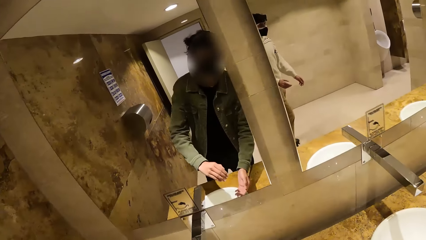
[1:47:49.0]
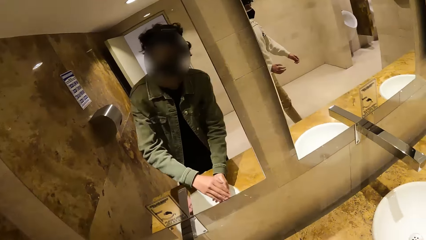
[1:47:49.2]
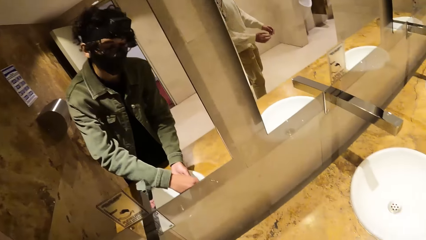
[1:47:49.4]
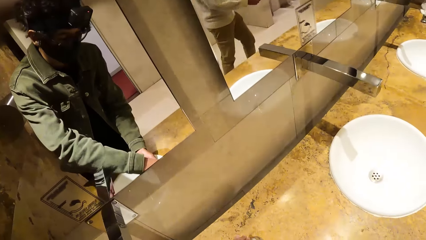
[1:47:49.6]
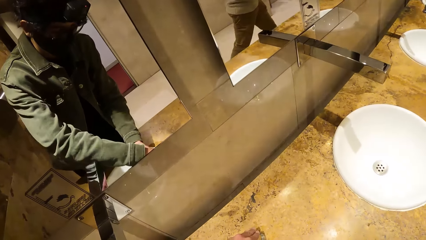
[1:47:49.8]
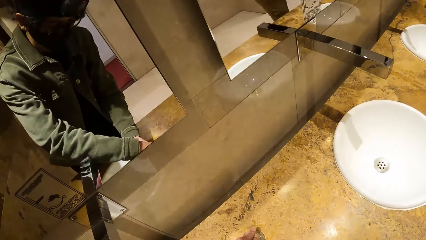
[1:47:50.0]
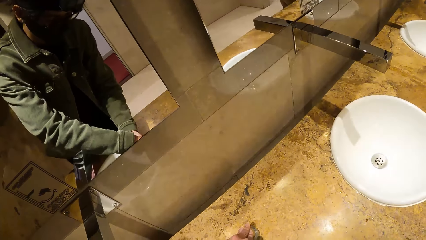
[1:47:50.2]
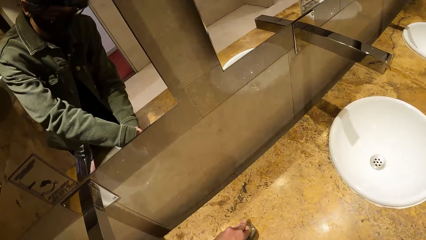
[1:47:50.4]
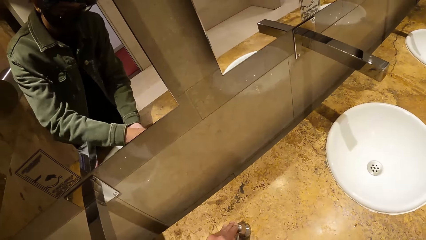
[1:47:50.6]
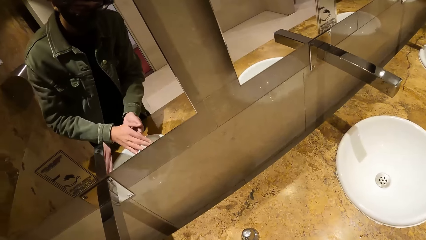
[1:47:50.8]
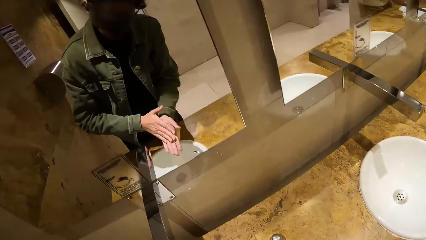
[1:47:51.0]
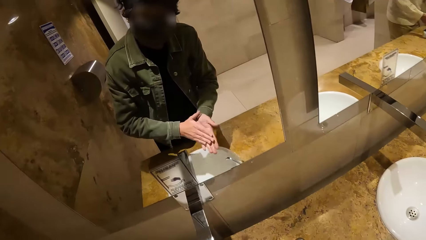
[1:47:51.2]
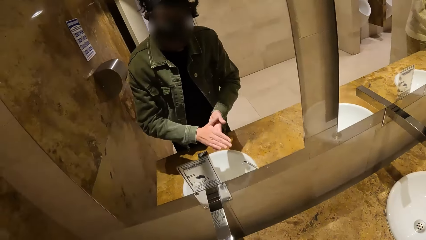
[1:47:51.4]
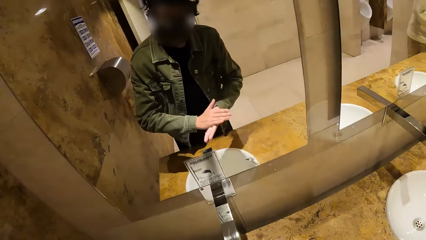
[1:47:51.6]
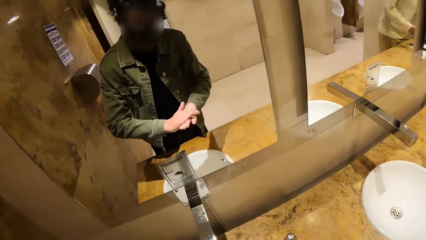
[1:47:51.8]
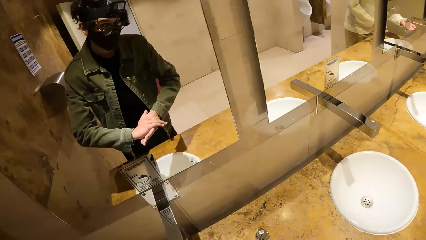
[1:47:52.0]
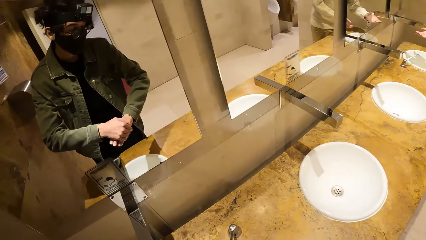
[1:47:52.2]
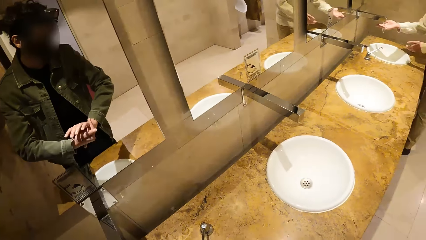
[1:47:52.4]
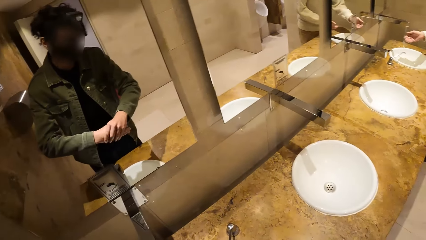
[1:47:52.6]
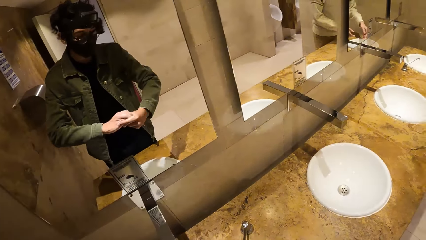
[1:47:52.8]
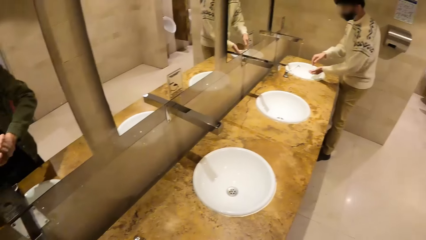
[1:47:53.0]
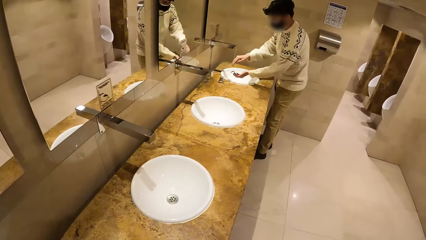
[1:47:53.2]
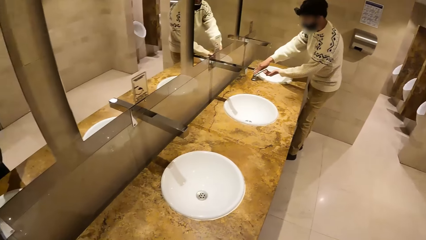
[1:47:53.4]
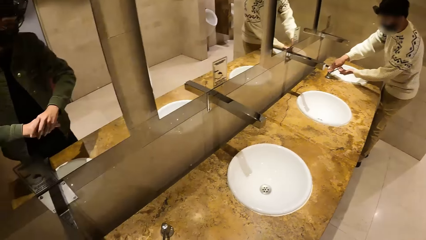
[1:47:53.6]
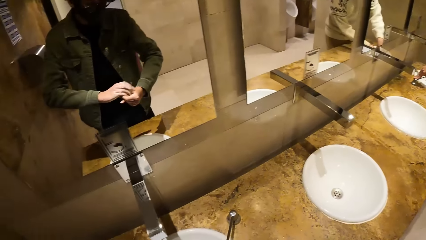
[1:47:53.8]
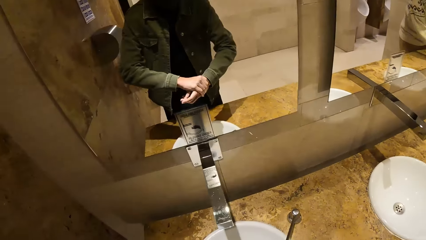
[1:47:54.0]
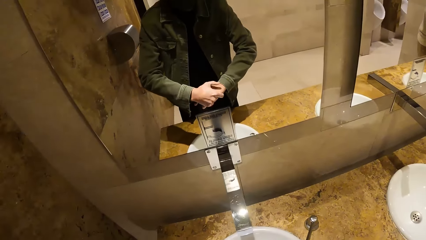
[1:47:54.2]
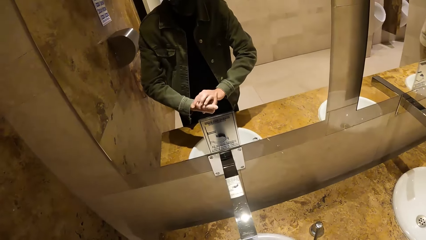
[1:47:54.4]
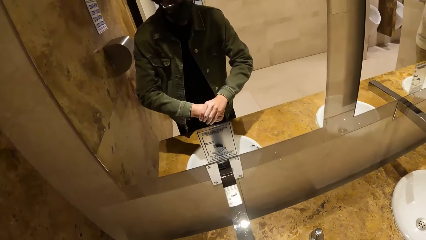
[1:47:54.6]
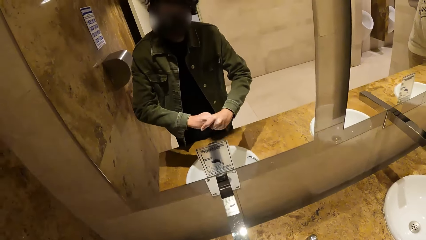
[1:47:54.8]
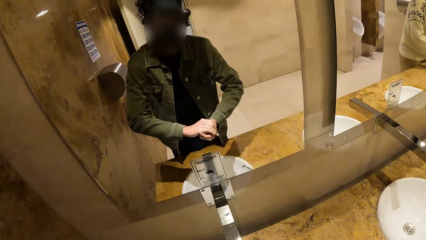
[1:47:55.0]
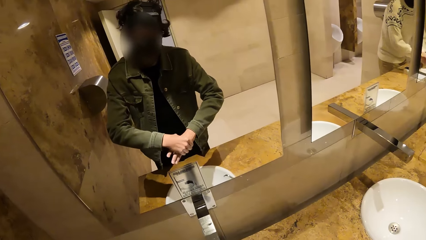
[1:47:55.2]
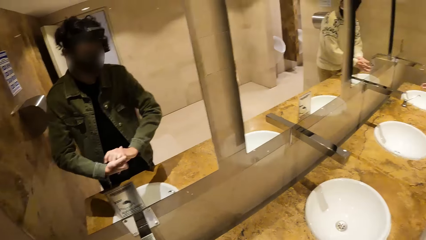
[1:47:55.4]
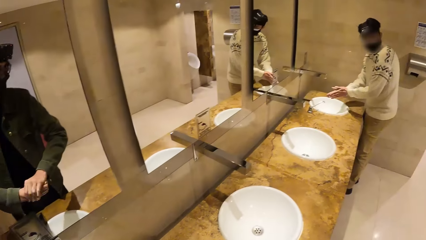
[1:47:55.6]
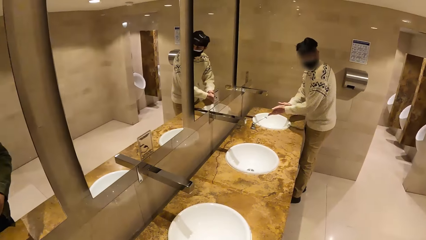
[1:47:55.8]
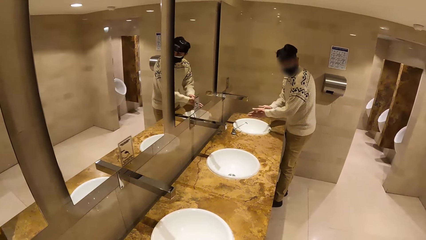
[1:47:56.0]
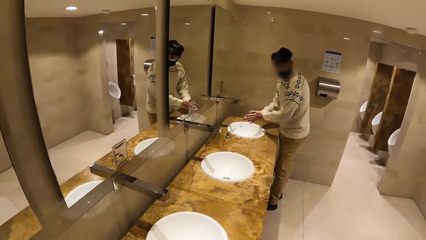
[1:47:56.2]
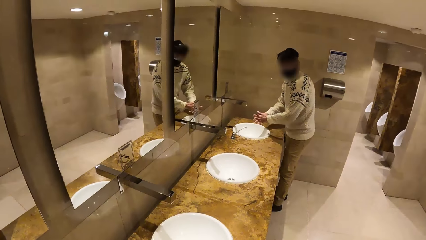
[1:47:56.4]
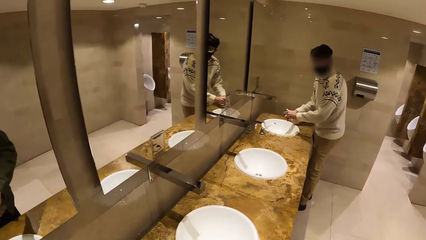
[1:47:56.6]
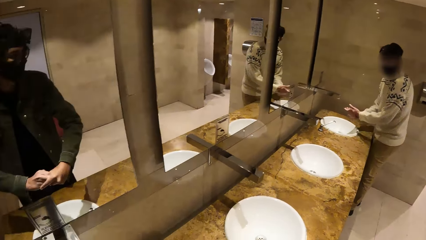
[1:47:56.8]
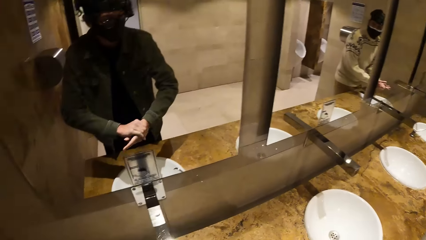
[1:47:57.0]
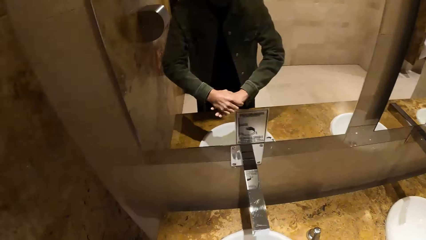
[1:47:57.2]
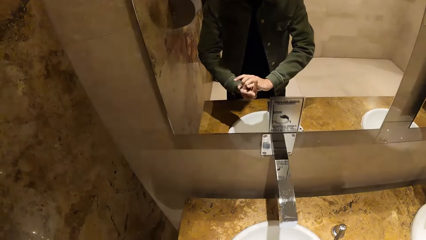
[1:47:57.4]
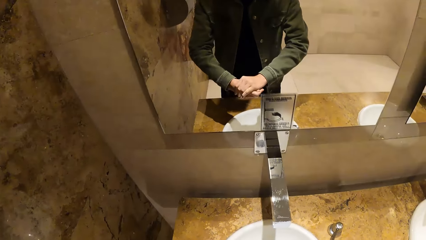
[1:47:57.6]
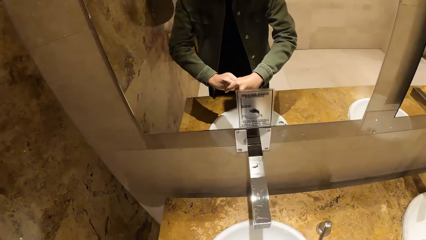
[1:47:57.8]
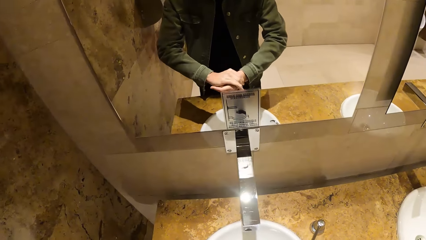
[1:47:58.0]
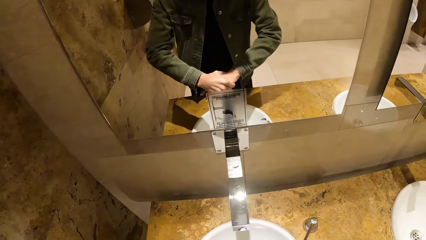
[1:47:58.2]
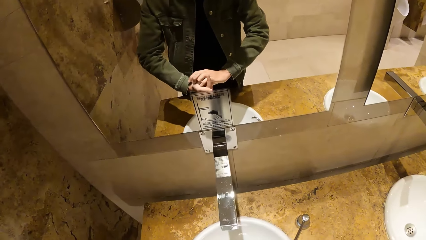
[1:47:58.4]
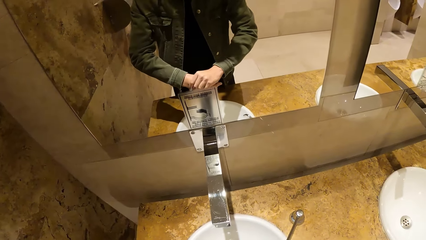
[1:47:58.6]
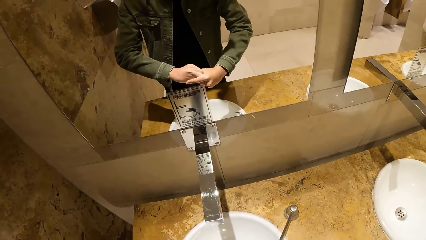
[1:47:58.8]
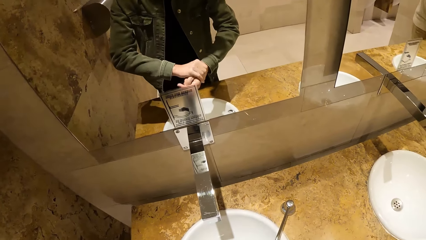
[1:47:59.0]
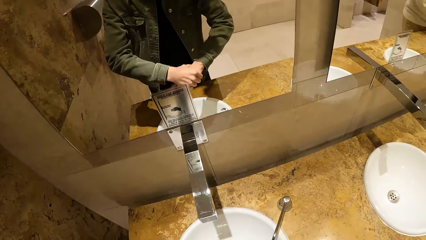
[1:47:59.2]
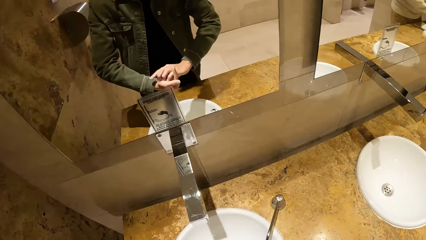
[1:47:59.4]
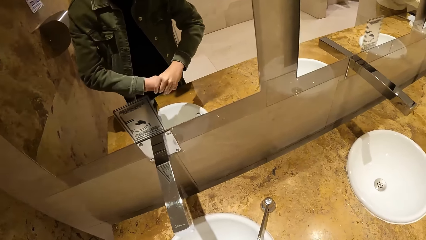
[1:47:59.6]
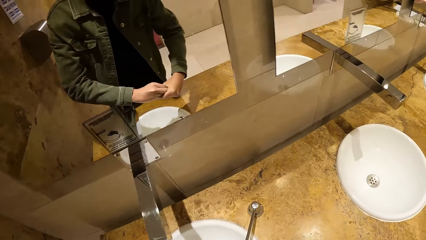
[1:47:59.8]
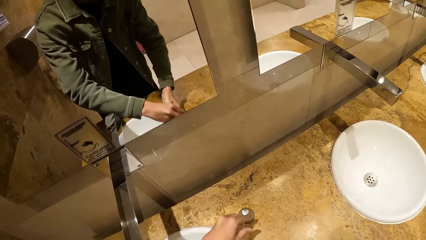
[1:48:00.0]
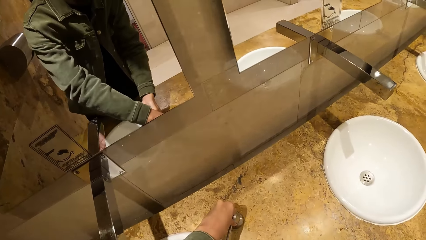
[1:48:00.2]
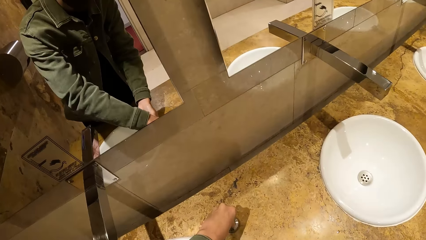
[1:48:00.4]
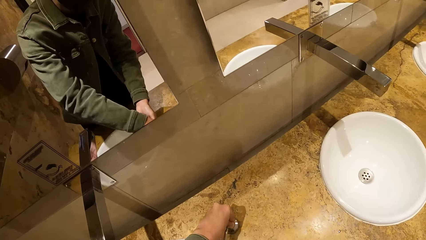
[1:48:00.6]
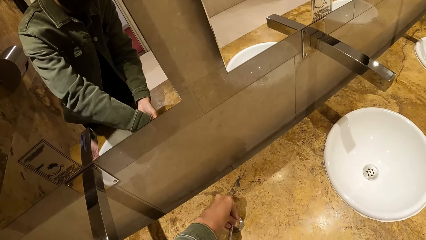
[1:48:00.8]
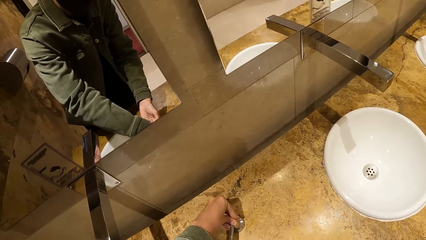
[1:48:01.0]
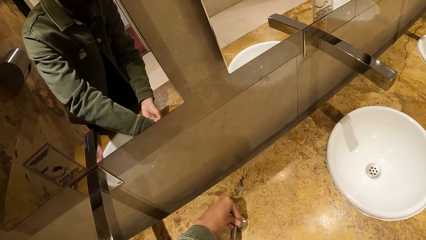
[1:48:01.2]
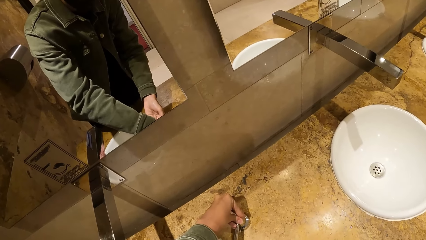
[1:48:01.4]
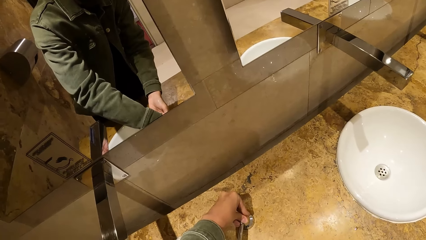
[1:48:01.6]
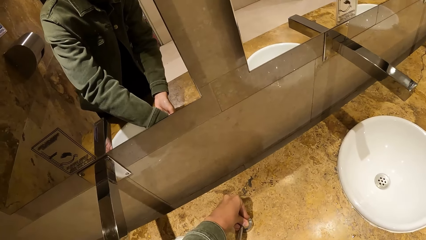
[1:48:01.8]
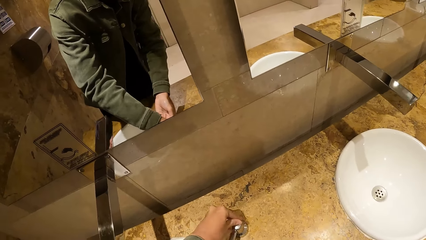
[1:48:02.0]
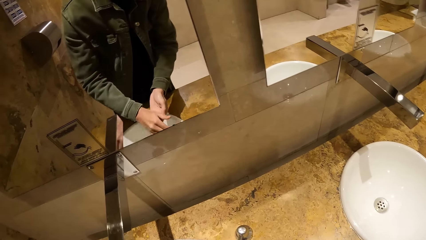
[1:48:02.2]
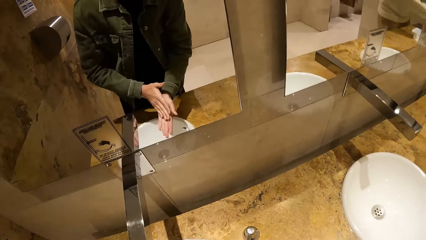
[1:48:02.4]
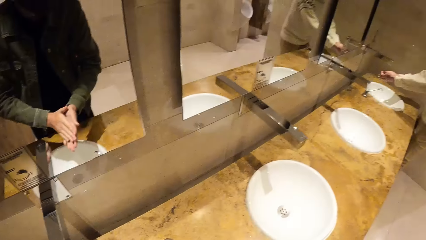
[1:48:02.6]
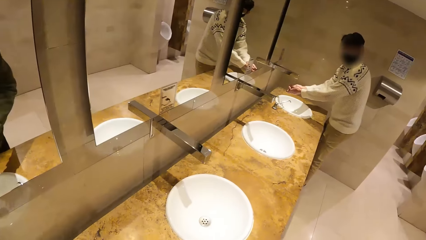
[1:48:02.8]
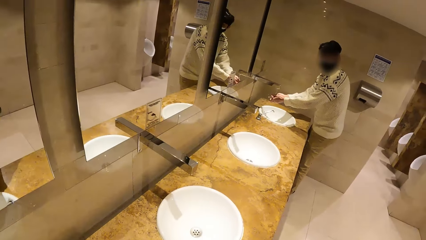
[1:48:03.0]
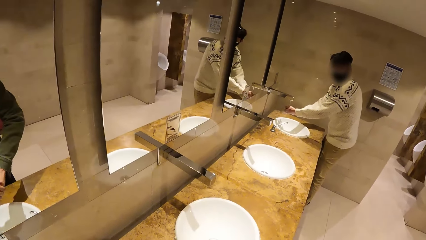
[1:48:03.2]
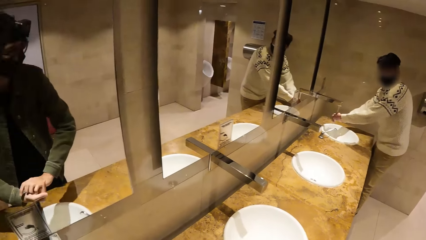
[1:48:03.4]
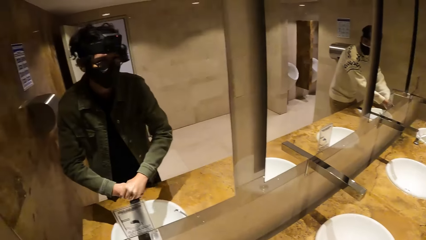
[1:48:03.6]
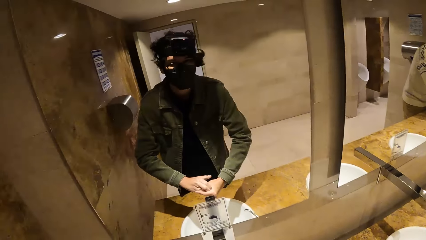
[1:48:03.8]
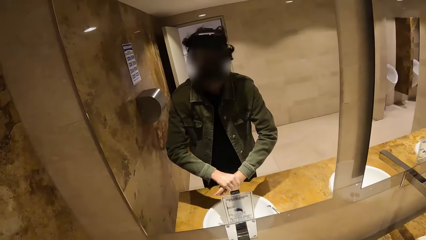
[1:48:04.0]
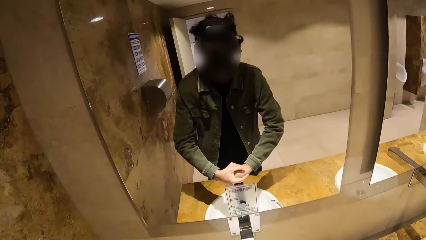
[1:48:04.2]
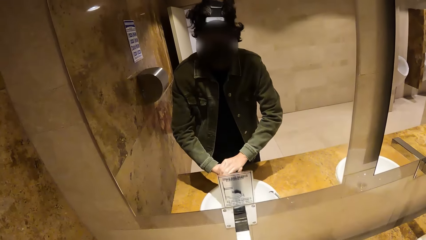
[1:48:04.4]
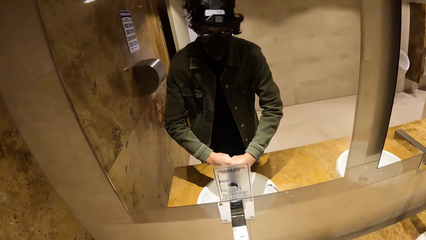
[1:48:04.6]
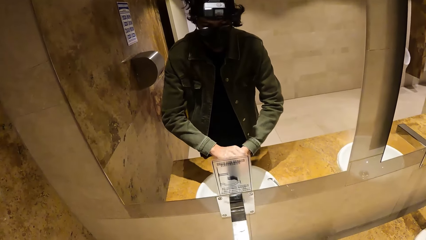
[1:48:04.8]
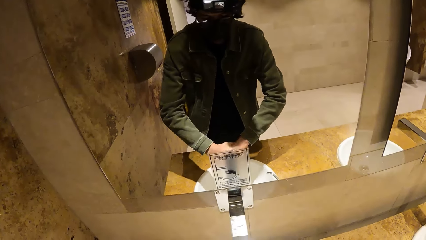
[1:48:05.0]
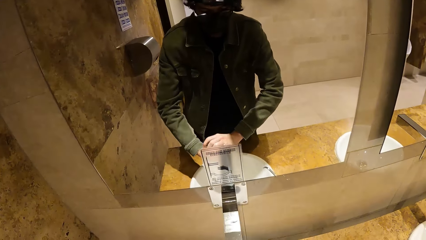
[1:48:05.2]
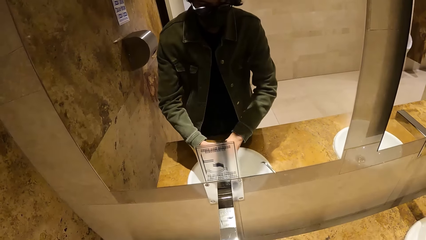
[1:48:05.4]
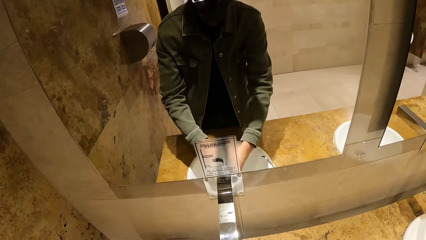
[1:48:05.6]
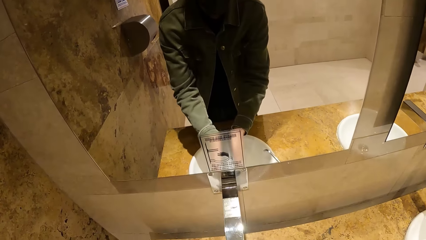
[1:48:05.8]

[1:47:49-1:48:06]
The camera wearer presses a lever on a countertop with soap with his right hand. He rubs the soap in his hands. A man turns on a tap with his right hand. The man rubs his hands together. The camera wearer converses with the man. He presses the lever on the countertop with soap with his right hand. He rubs the soap in his hands.
